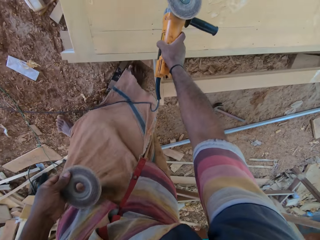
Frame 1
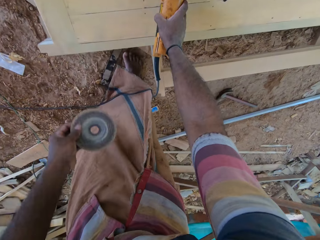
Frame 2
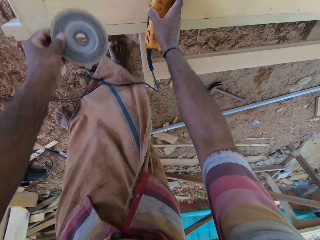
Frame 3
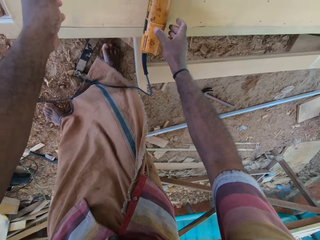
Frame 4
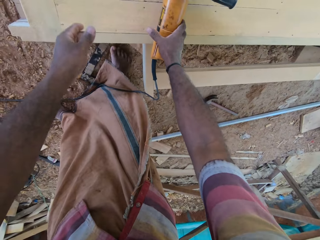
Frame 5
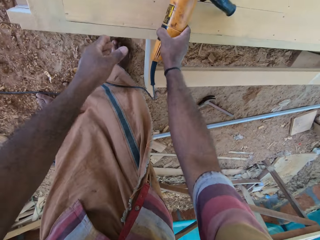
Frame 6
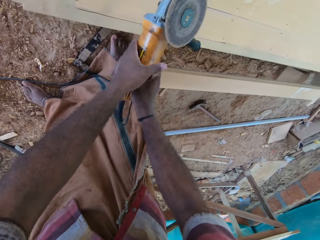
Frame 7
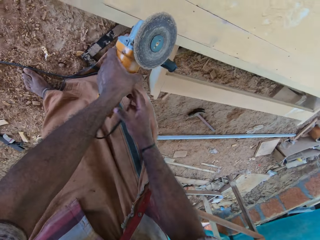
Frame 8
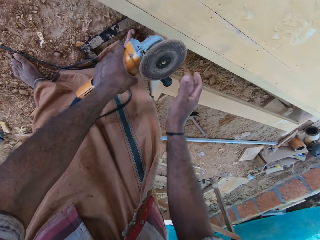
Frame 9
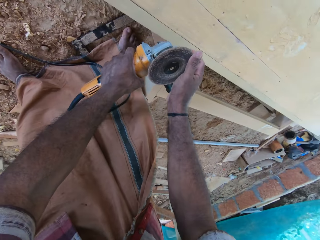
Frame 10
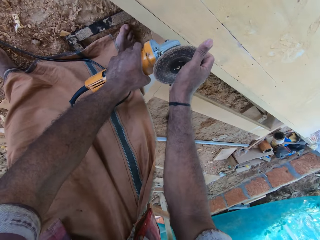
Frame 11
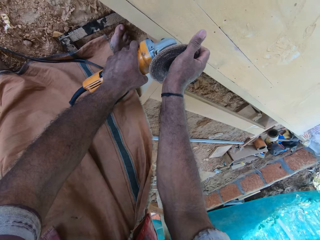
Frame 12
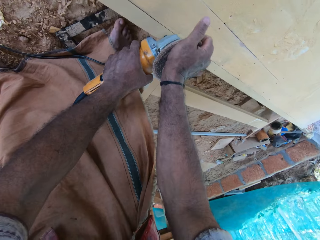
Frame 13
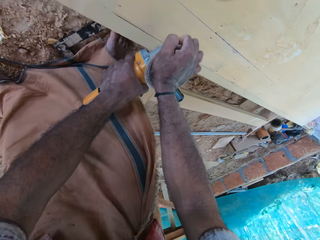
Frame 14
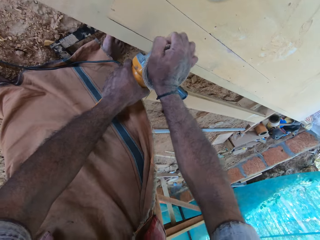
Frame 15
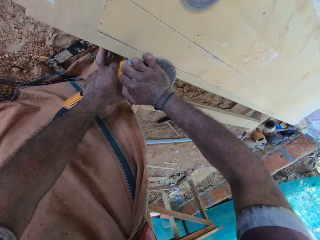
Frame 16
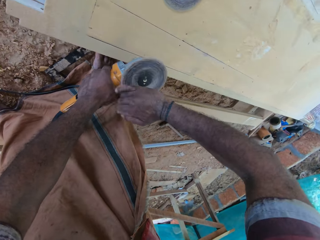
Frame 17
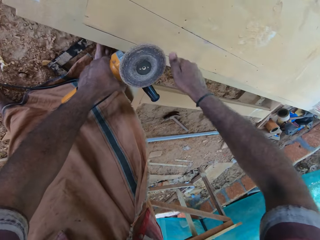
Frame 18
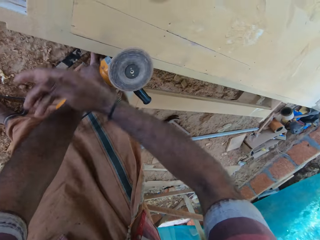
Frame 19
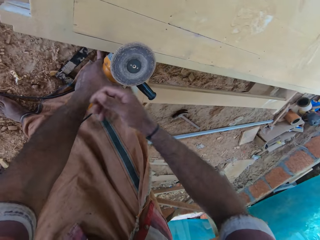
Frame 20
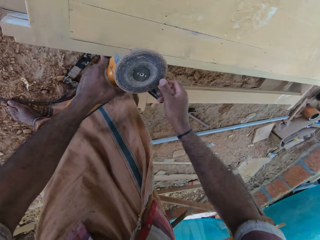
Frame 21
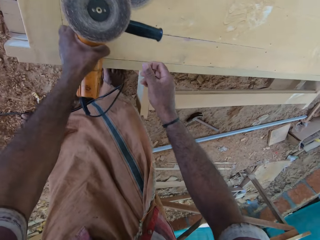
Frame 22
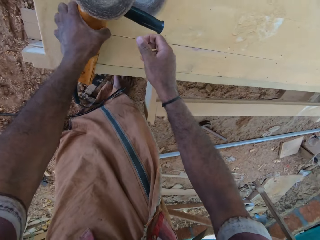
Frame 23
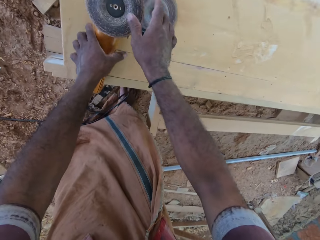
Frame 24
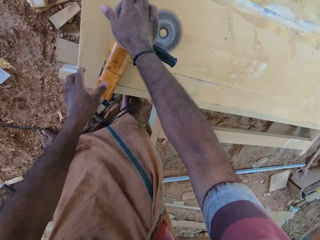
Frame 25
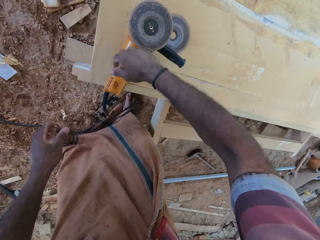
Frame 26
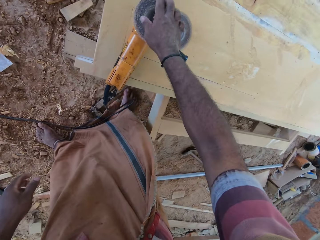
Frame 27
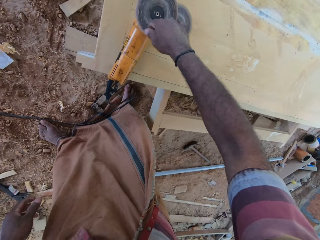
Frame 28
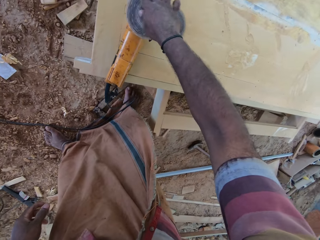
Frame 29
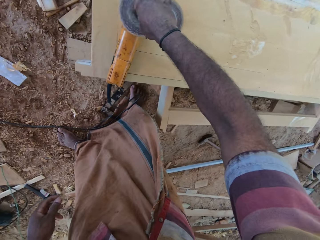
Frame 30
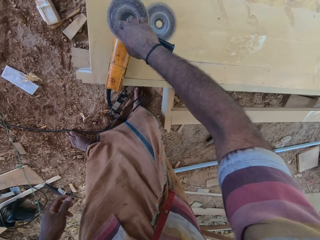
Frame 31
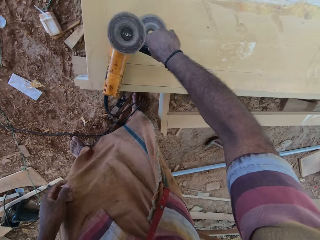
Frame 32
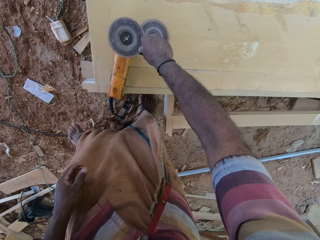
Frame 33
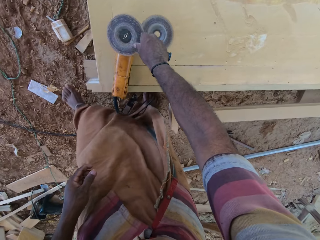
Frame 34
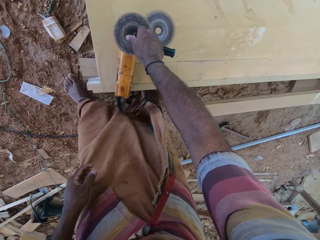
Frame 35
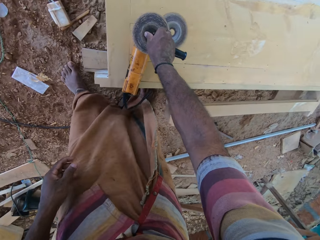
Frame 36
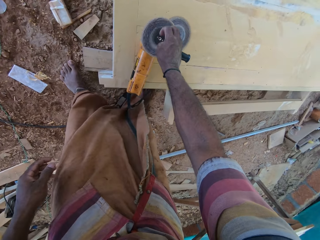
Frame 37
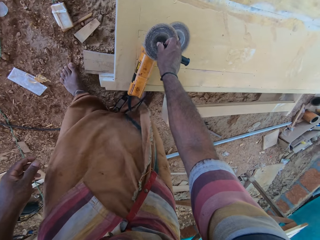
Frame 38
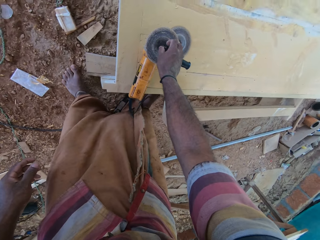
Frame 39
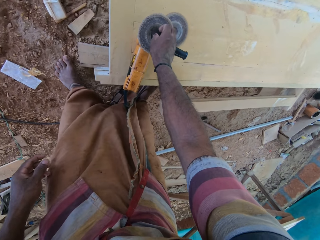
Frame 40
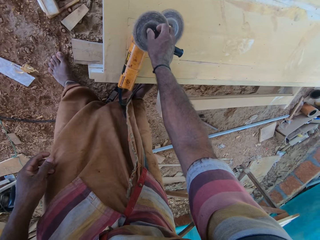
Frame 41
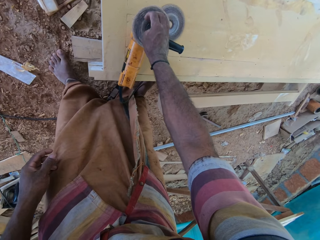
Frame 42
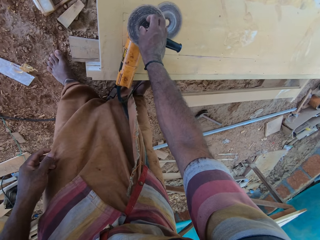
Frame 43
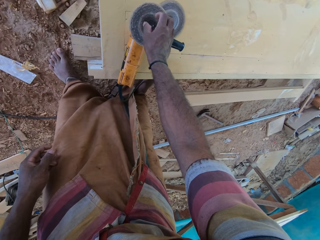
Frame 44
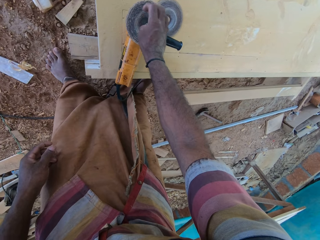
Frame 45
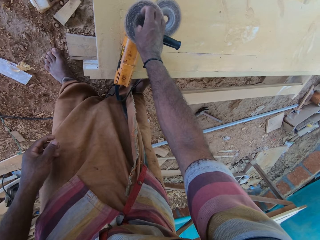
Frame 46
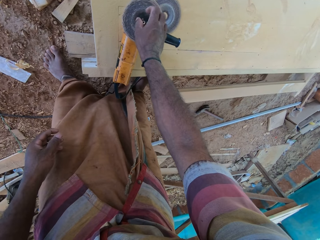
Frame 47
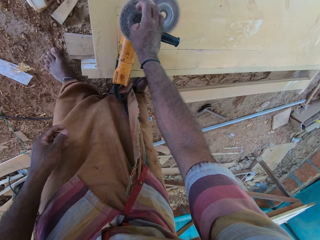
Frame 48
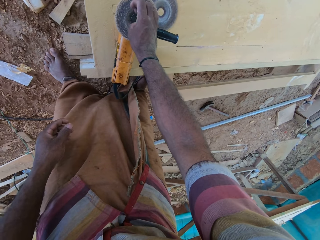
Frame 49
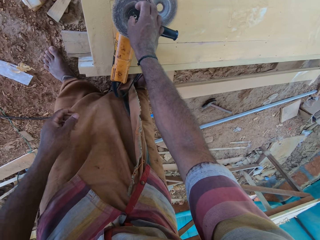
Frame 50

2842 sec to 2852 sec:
The camera wearer throws the plate or pad of the sander or buffing machine on the wooden surface. They place the sander on the wooden surface. They pick up the buffing machine. They remove the machine pad. They open the plate of the sander with the right hand.

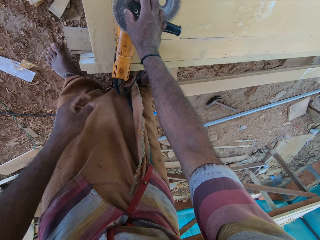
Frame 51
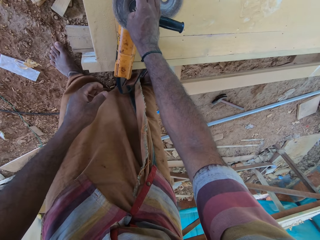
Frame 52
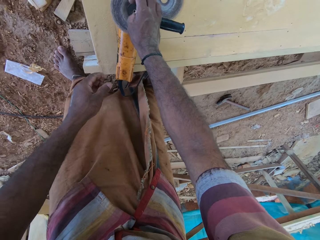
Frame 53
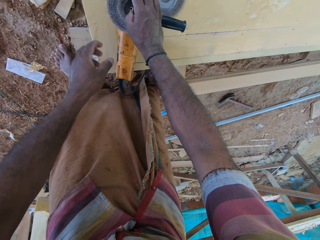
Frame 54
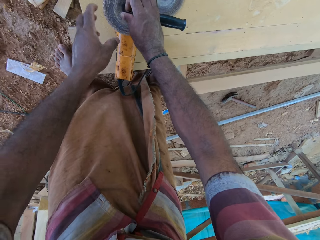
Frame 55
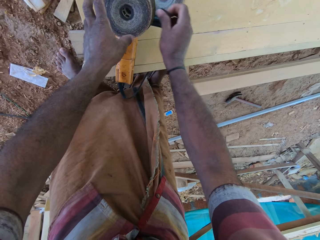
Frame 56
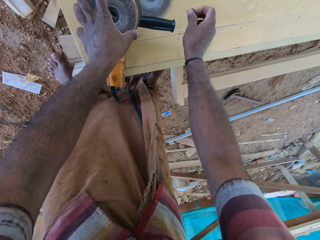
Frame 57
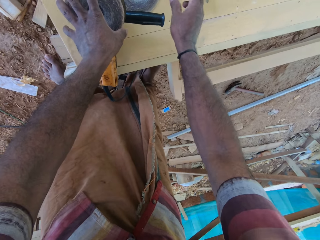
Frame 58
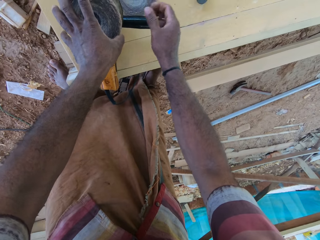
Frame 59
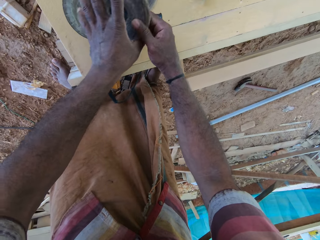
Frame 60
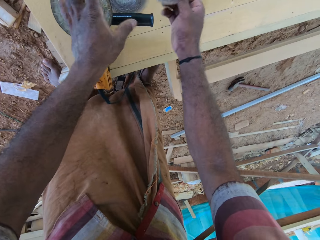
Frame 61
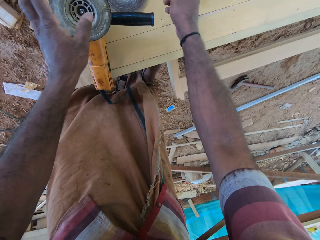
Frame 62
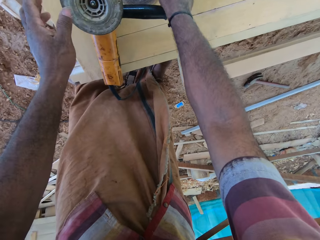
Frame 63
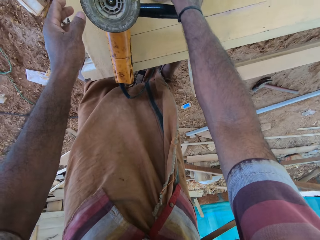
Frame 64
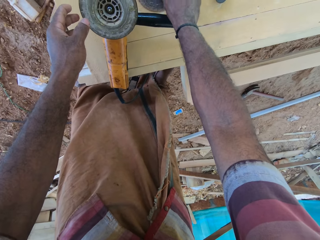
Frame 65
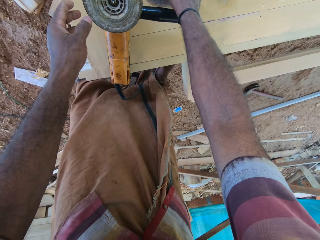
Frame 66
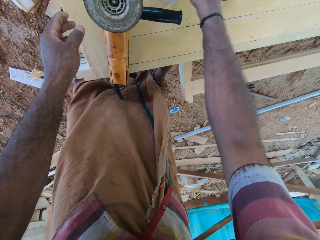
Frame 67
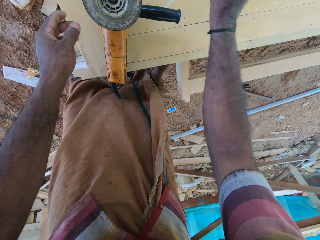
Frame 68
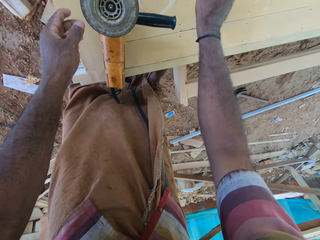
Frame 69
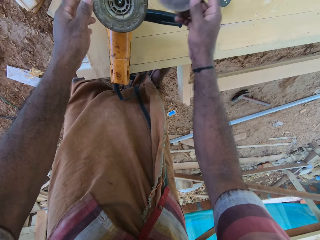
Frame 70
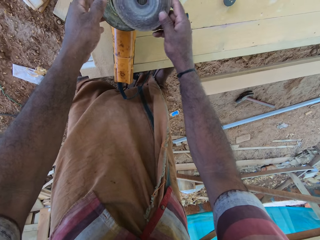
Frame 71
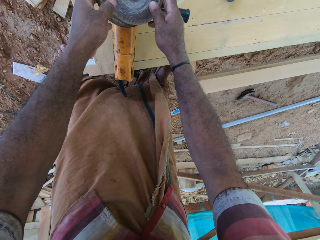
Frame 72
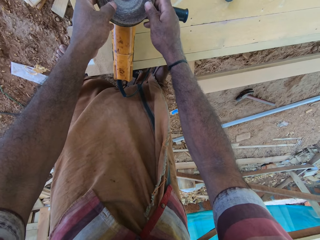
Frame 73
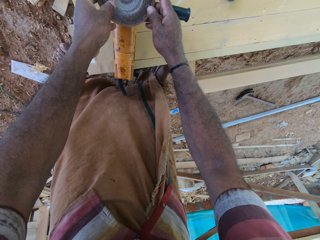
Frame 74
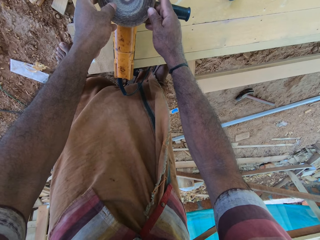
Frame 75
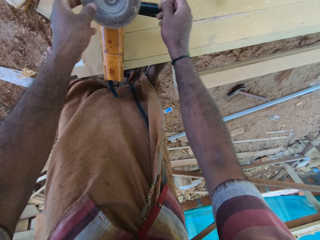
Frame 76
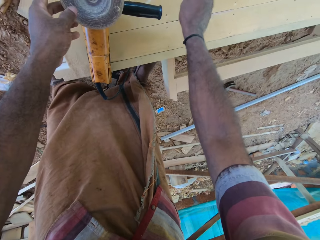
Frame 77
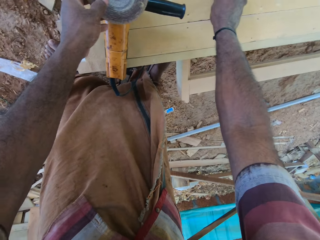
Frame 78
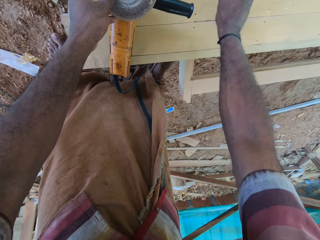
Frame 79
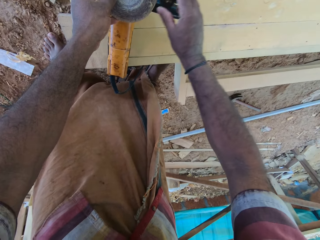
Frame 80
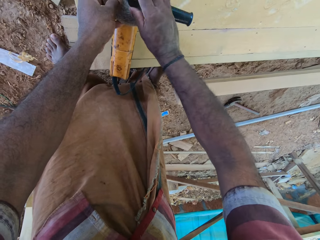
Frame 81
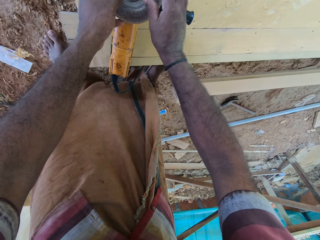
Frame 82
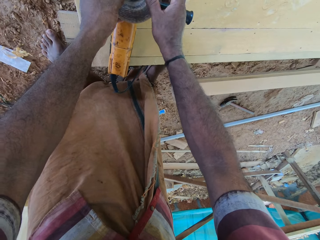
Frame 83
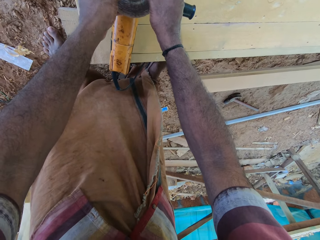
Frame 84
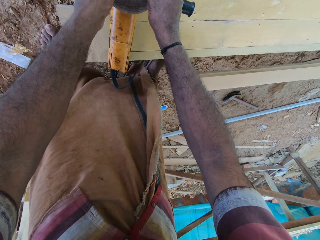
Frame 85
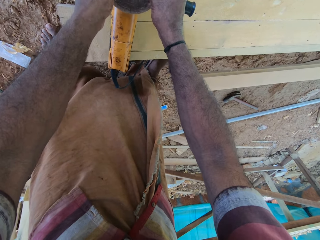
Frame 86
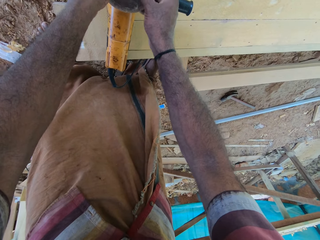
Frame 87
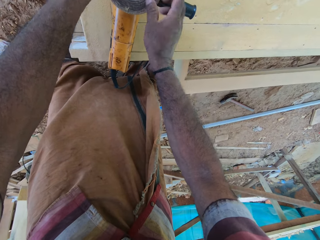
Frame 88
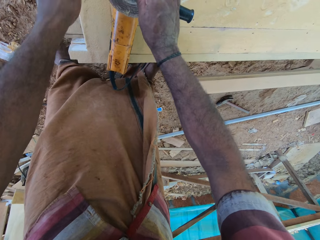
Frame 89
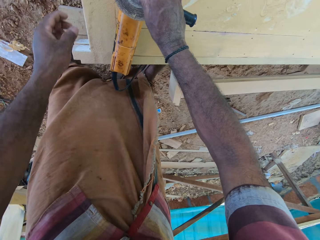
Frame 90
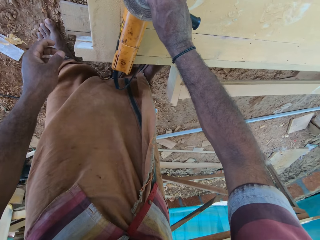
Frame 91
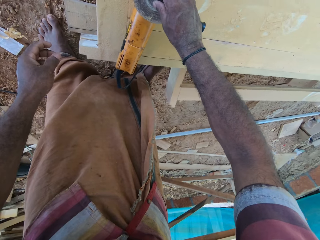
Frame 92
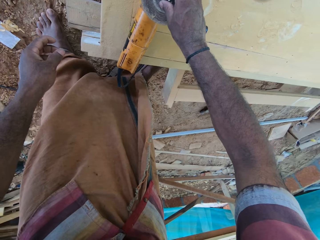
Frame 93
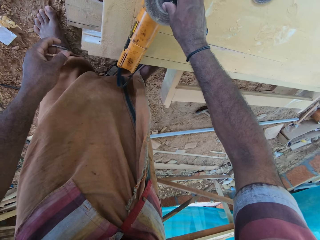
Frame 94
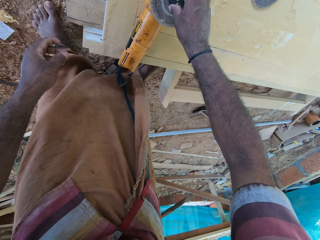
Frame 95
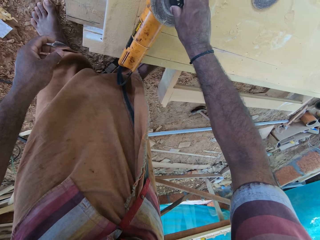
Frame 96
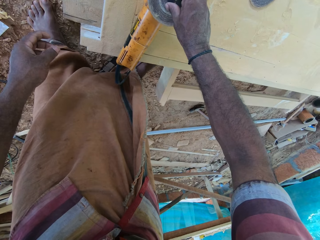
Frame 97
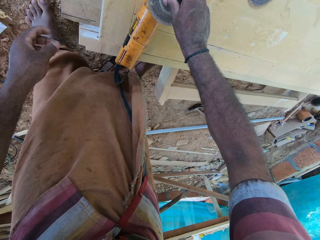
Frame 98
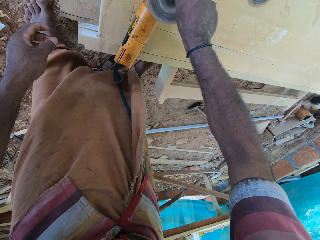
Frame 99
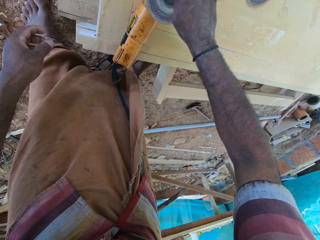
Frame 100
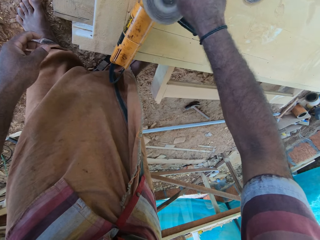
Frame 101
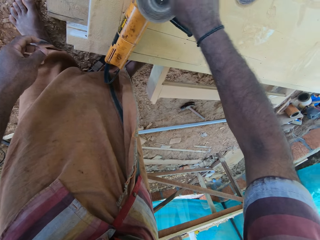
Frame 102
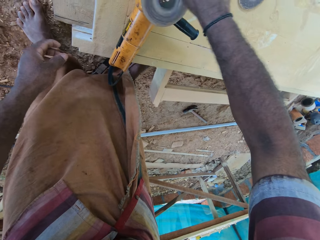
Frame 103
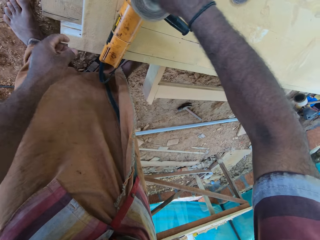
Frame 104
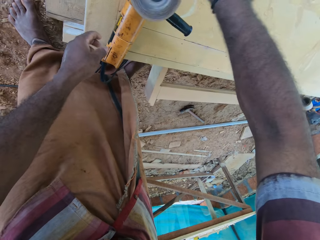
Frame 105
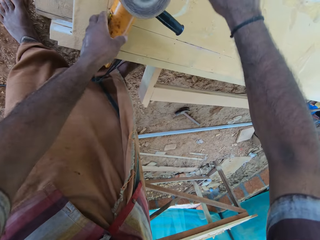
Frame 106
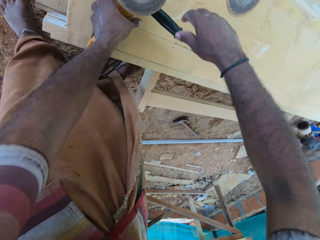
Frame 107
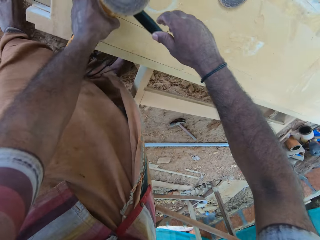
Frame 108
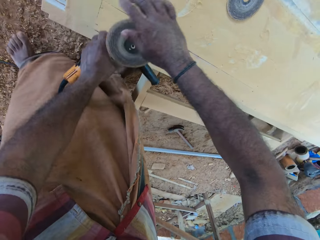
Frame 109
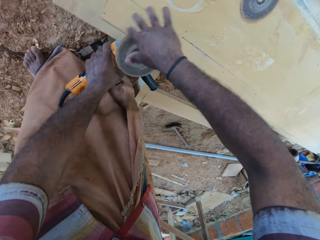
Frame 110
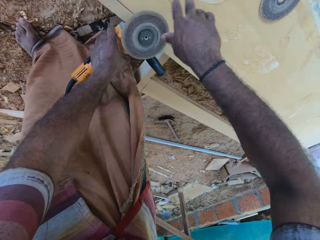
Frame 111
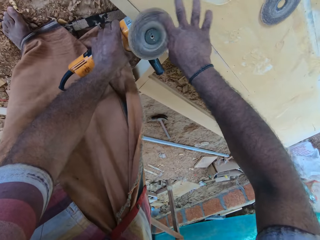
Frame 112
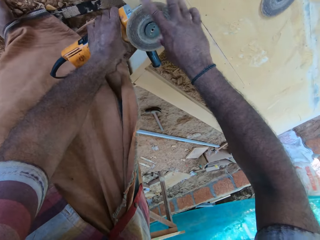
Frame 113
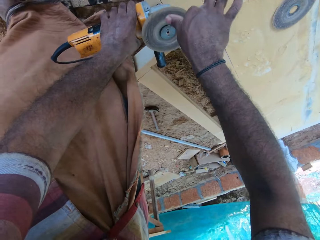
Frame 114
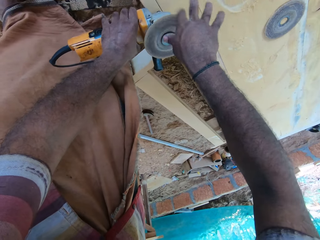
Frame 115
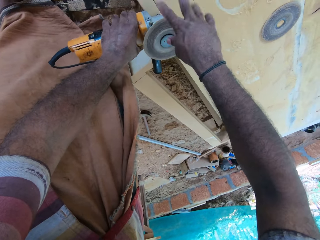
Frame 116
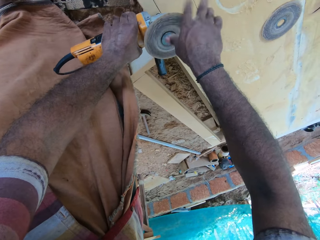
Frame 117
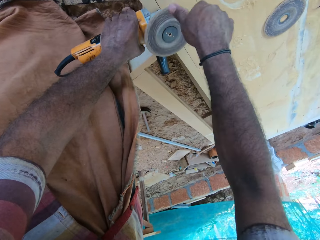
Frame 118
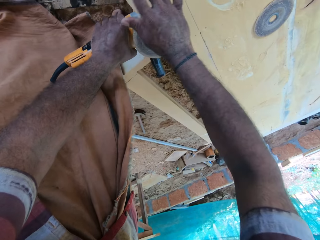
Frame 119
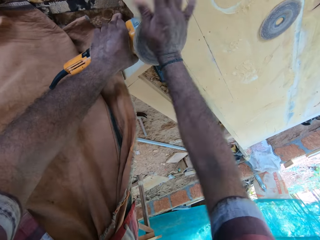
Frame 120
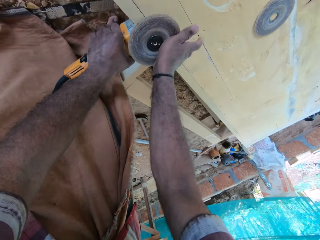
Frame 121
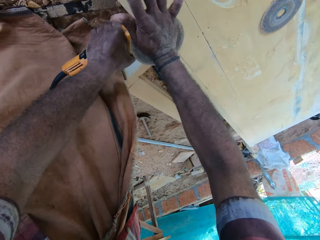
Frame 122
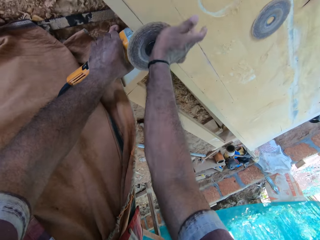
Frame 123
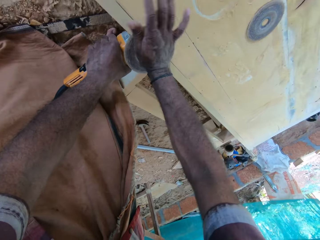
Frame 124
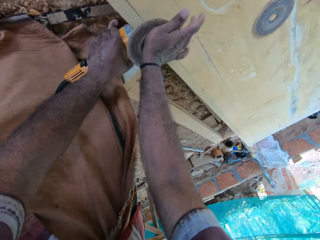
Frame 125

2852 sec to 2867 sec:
The camera wearer drops the plate or pad on the table. They pick up the machine pad. They fix another plate on the sander or buffing machine. They pick up the buffing machine nut. They tighten the nut.
